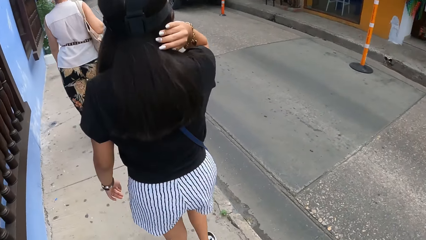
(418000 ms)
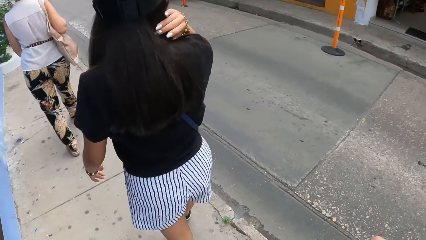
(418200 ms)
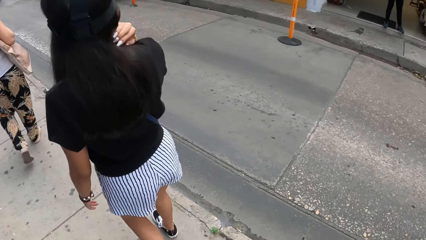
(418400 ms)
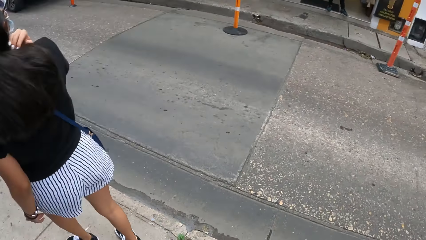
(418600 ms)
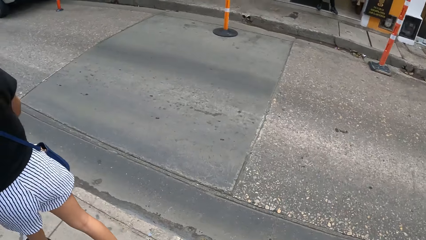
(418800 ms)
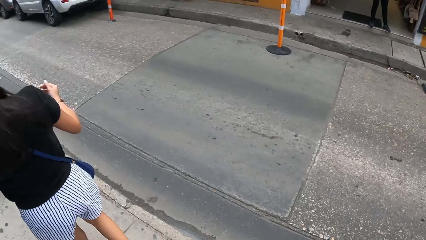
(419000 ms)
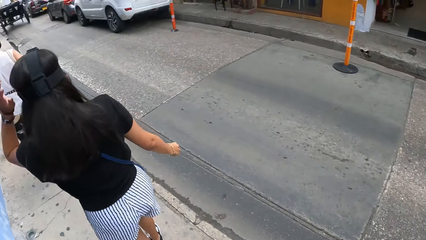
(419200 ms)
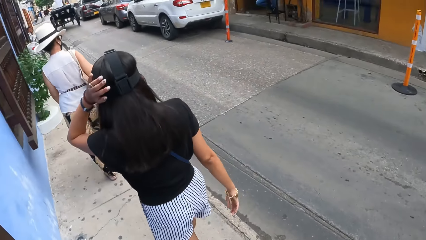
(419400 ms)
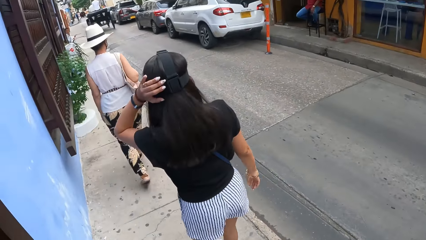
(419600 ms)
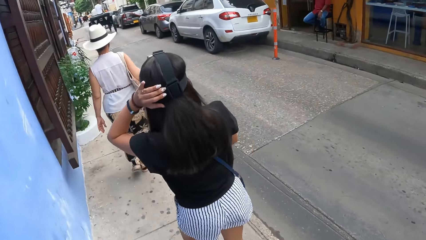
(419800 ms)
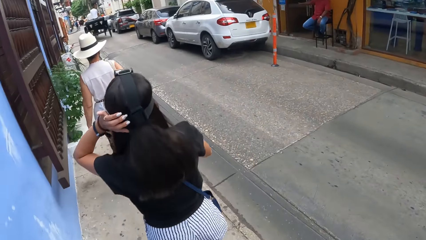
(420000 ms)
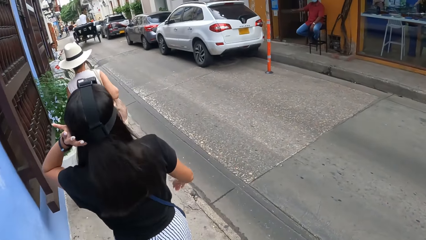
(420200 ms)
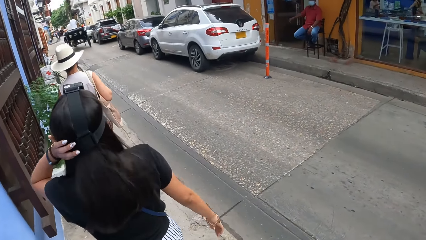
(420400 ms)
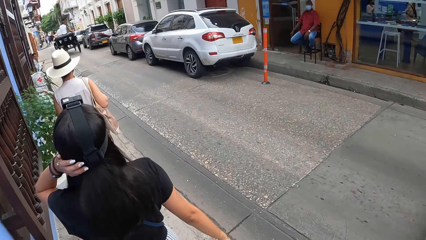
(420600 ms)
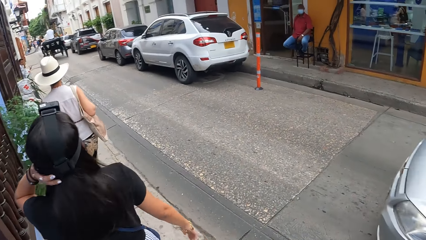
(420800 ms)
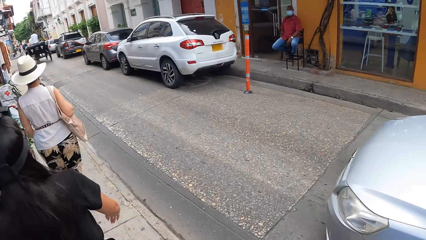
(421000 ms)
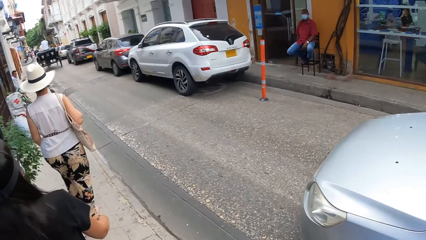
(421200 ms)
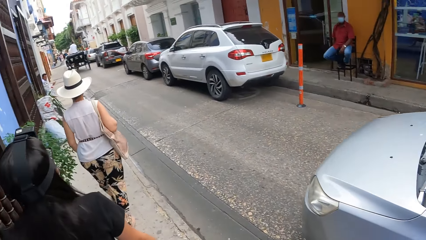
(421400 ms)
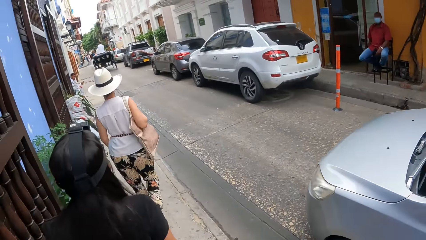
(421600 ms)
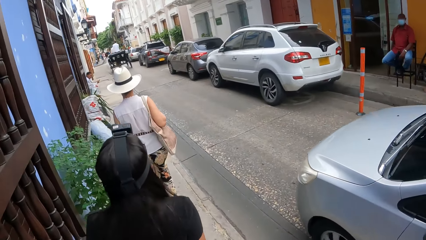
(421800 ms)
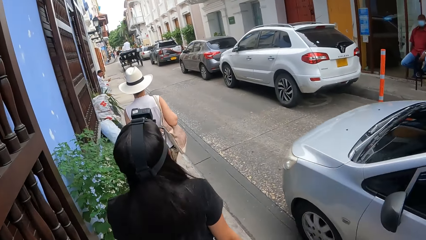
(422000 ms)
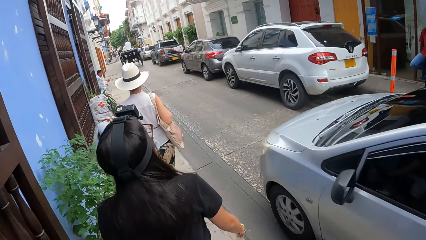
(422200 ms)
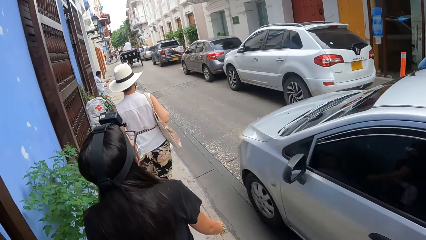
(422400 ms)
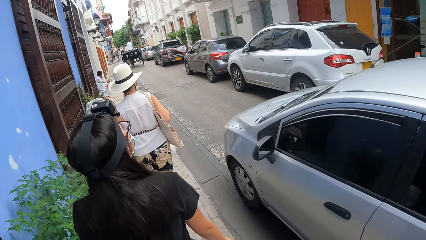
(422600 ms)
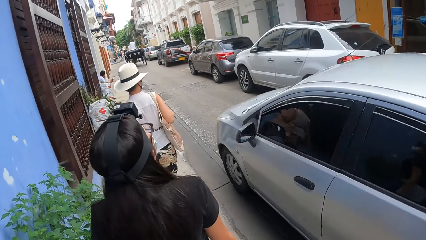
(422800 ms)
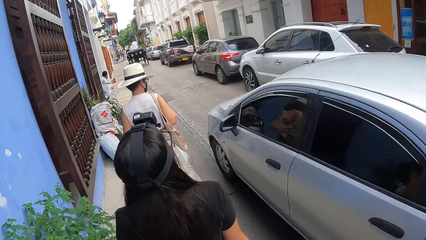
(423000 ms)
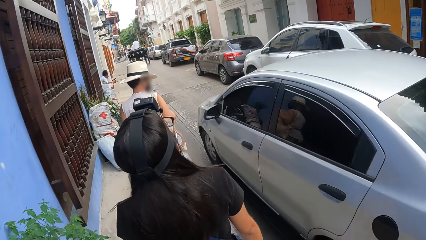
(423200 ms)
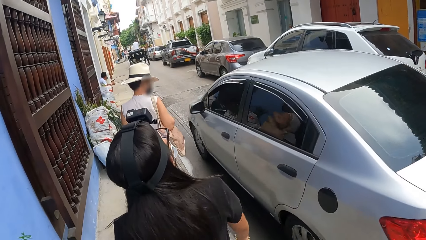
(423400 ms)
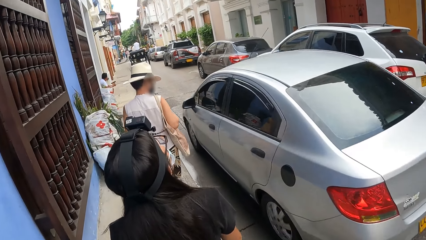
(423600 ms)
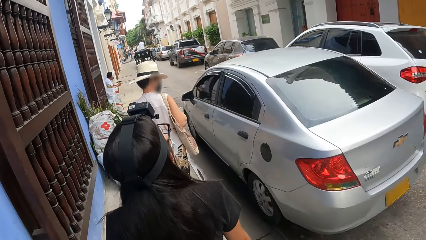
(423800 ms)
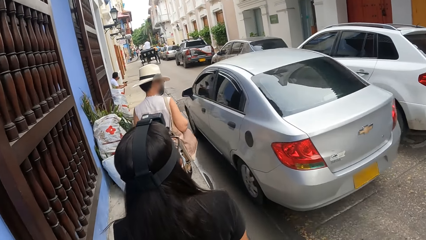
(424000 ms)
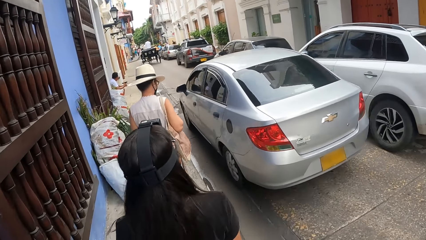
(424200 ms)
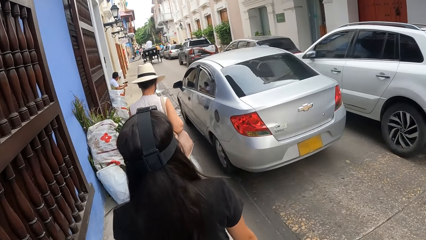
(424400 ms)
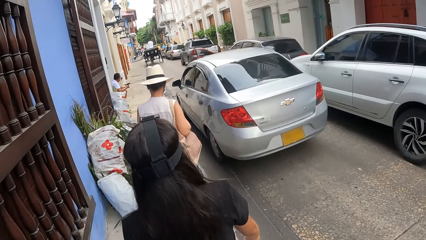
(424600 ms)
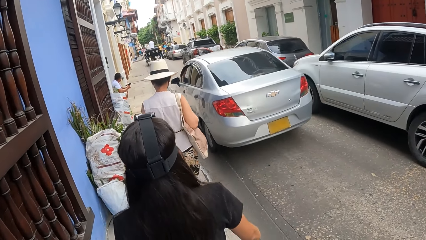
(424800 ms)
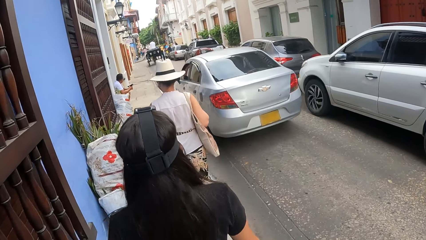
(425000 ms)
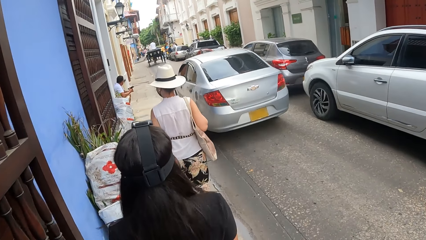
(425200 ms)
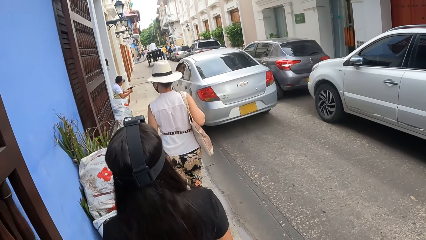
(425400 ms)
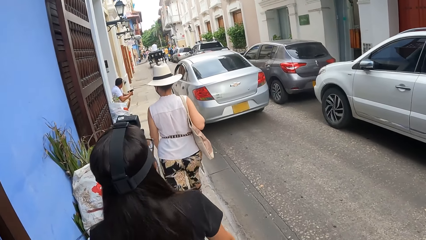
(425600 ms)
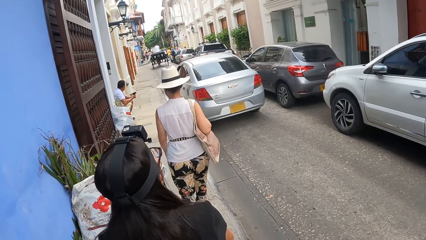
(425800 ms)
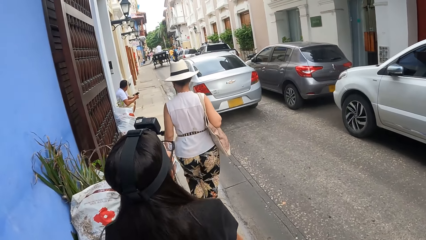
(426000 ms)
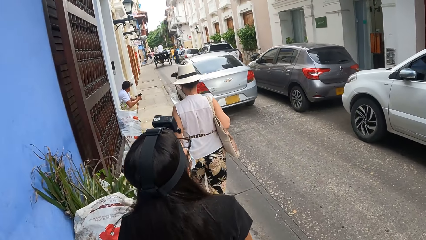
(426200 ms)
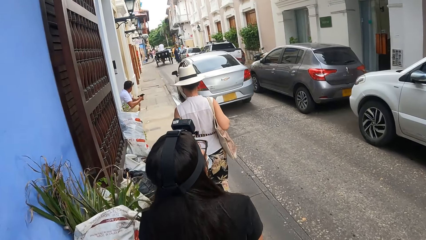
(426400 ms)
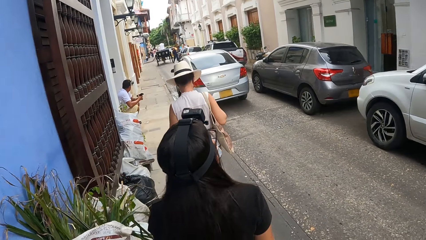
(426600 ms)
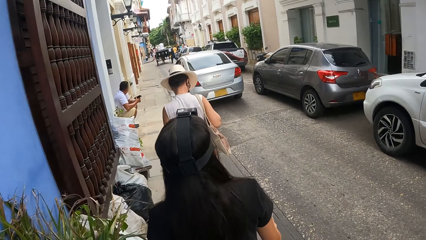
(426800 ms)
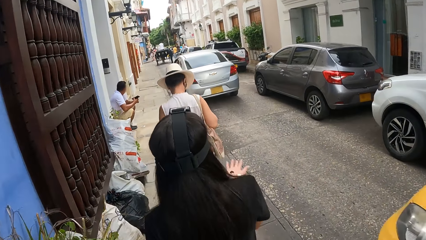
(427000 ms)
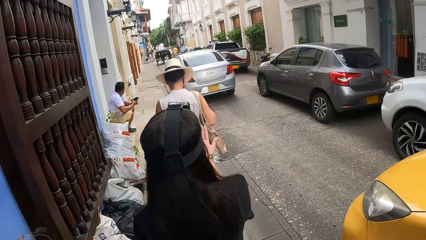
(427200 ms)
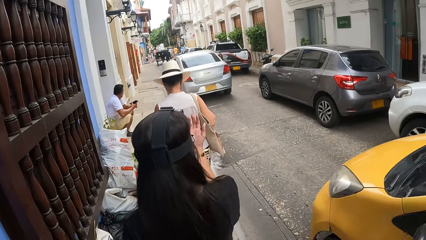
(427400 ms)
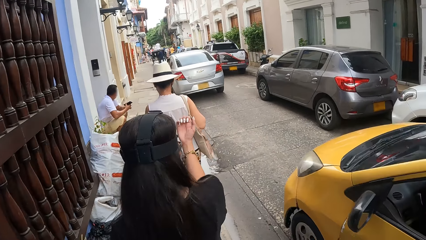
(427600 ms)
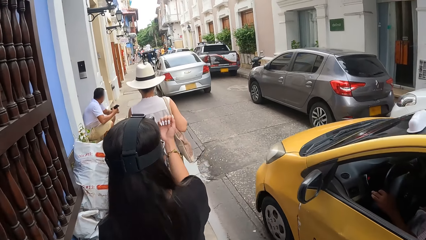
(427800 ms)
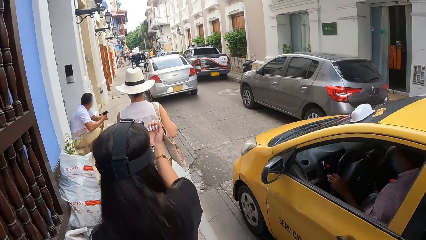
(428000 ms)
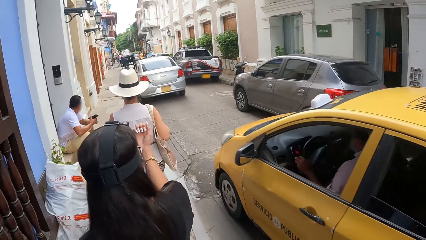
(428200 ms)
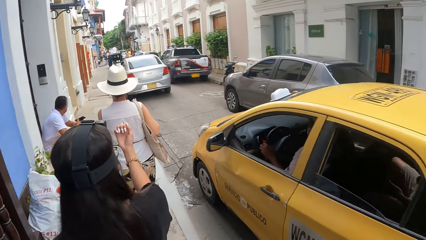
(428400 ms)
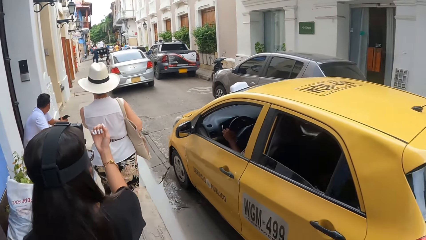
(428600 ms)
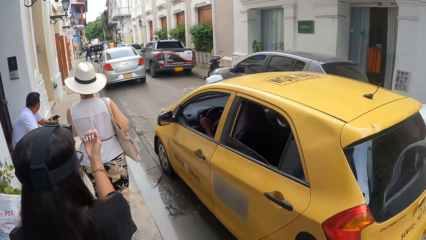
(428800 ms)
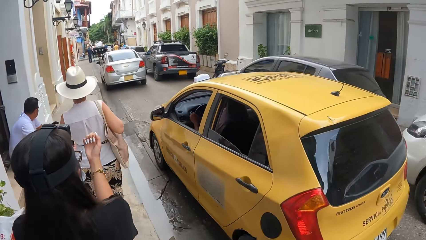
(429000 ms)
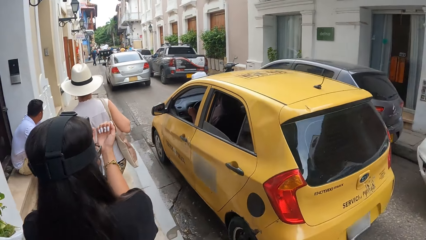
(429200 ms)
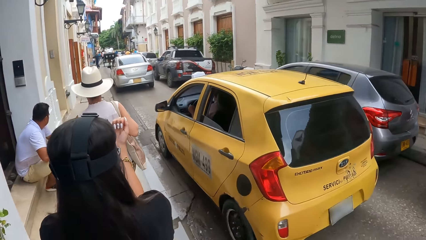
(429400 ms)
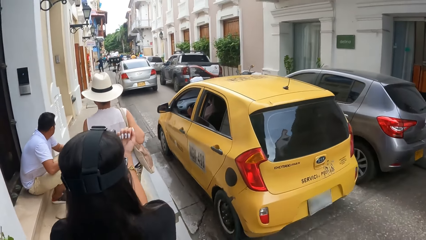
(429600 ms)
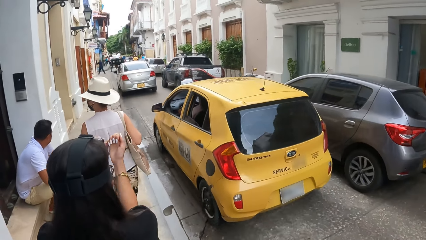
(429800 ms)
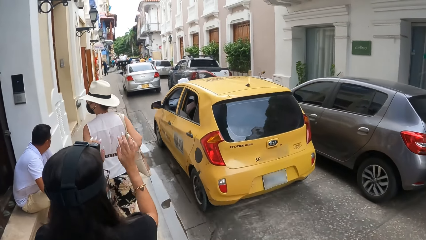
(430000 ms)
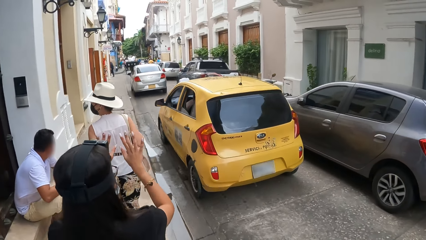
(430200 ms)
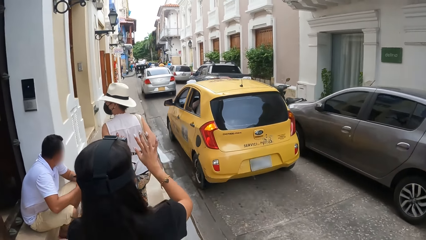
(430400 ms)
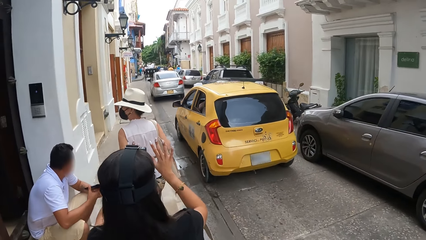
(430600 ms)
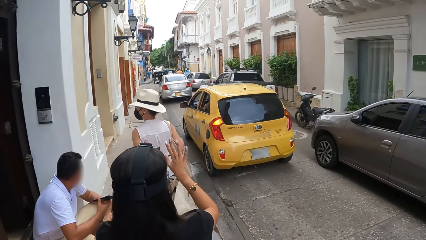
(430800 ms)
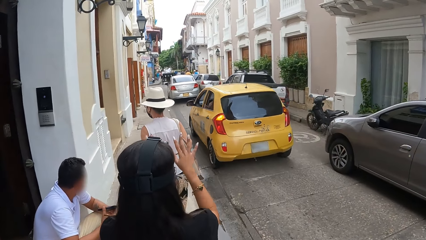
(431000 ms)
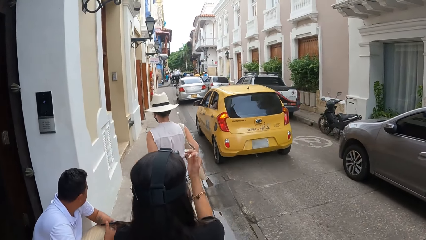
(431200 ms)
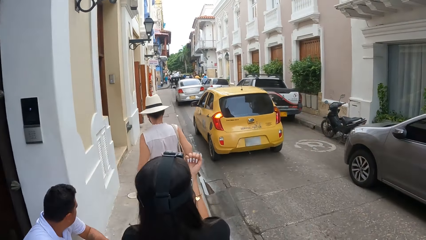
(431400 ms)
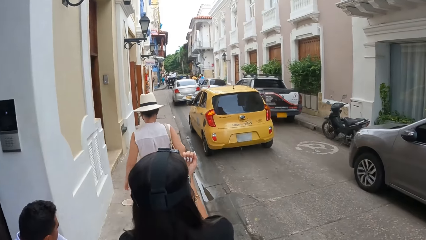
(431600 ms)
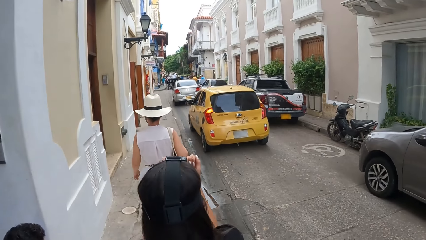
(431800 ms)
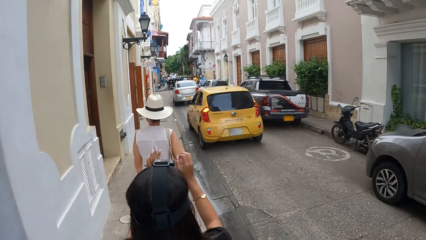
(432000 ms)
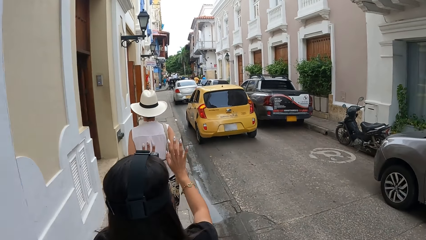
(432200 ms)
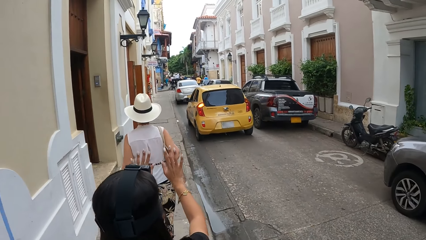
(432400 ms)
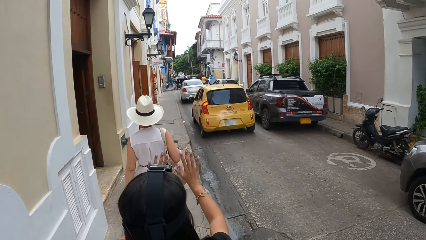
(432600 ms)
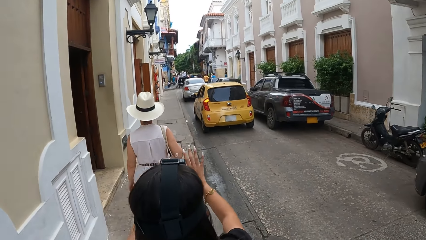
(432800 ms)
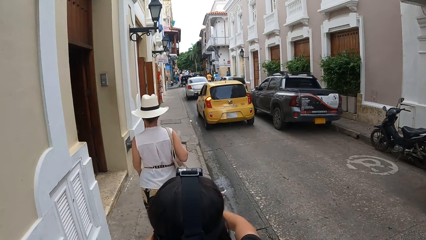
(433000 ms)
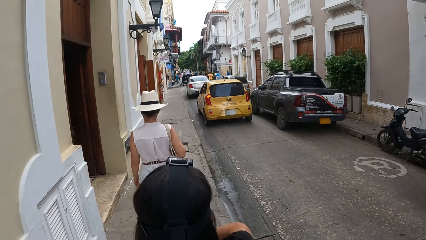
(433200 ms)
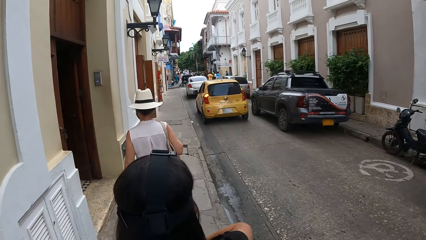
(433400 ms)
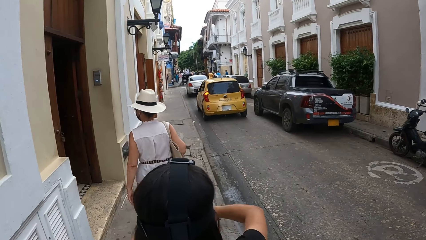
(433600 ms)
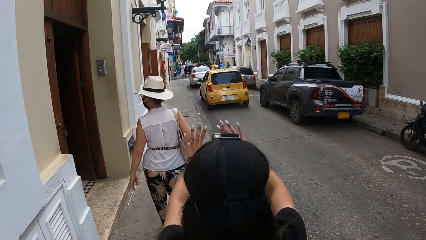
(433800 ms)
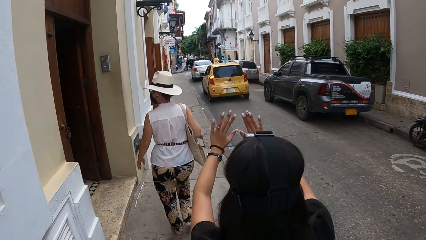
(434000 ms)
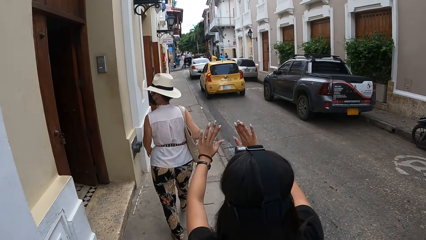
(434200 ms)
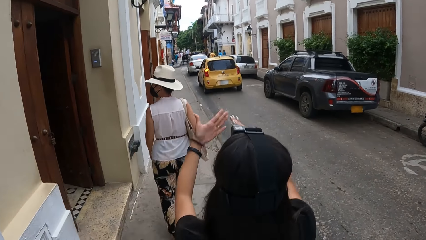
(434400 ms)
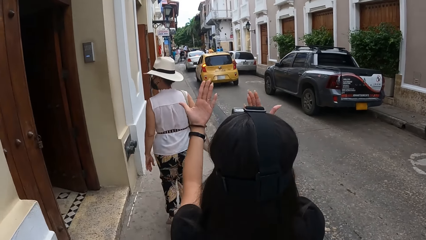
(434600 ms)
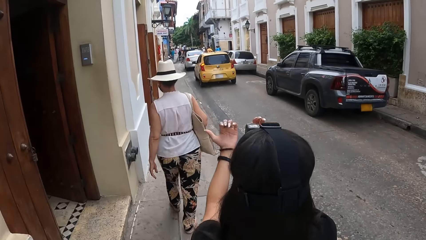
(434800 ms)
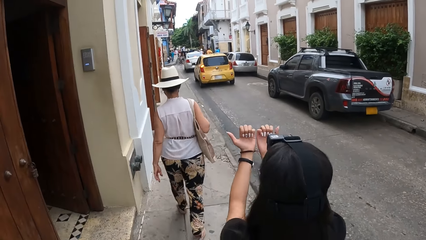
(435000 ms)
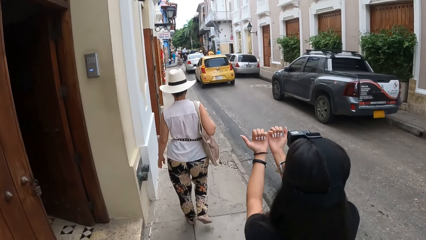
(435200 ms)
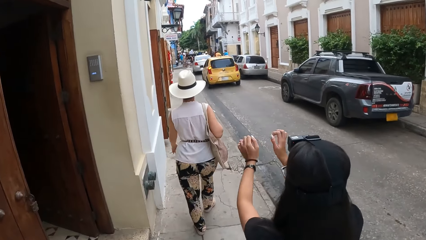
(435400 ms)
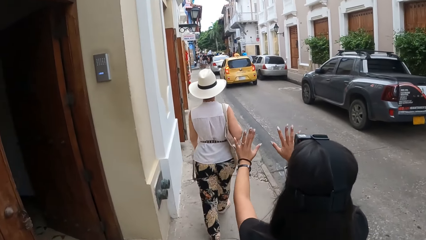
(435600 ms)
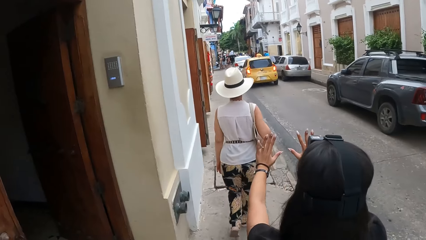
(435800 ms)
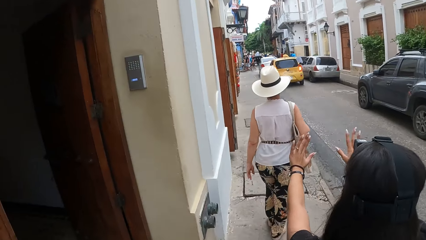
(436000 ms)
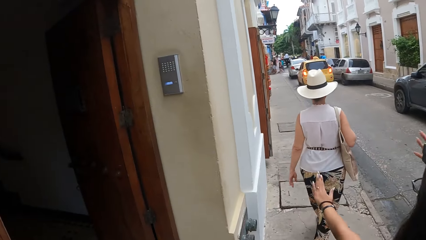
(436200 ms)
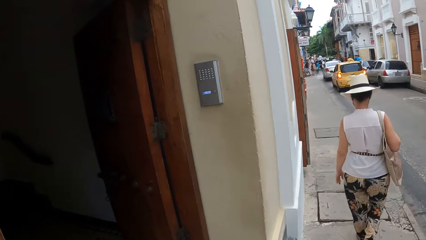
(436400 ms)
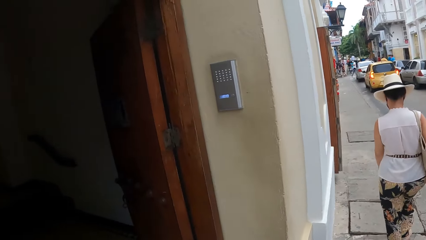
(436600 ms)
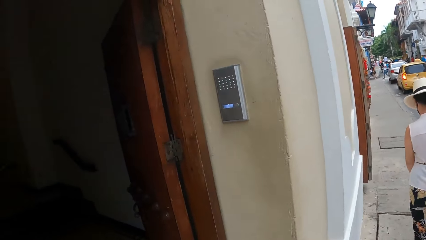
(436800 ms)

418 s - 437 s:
A person walks around. The person touches the hair, adjusts the camera, and stares at her nails. The person turns her hands repeatedly.
